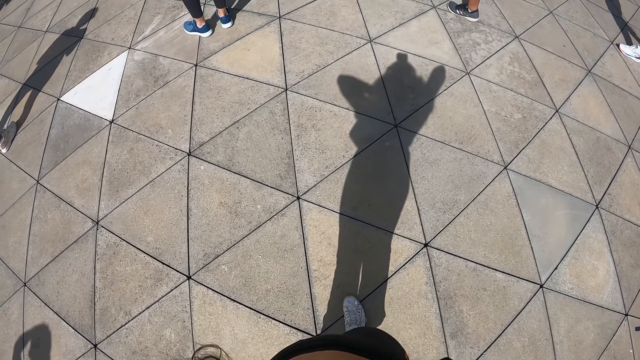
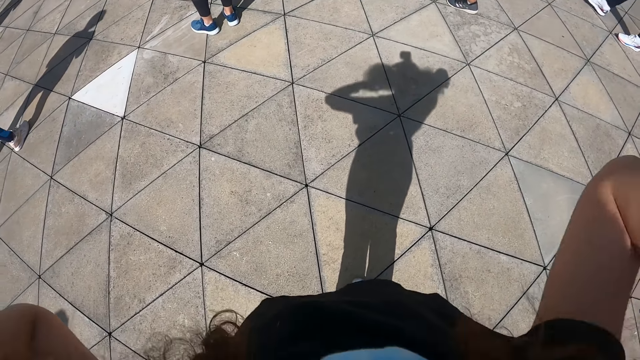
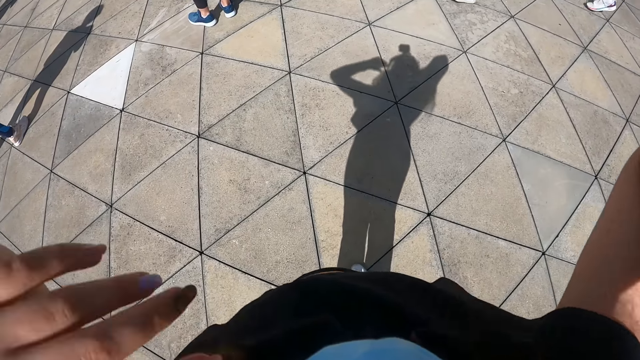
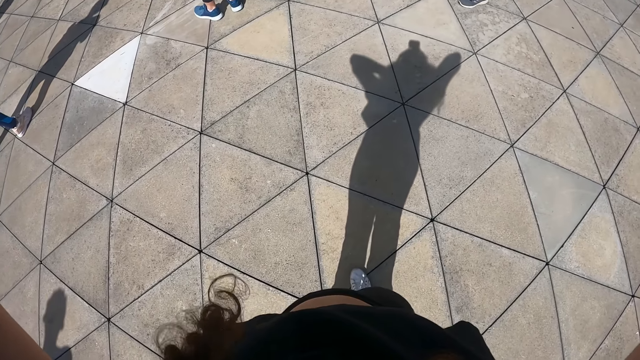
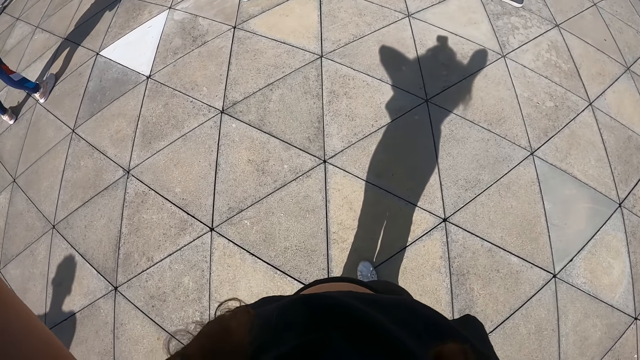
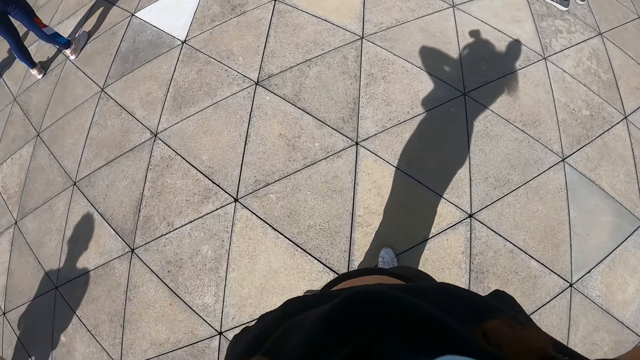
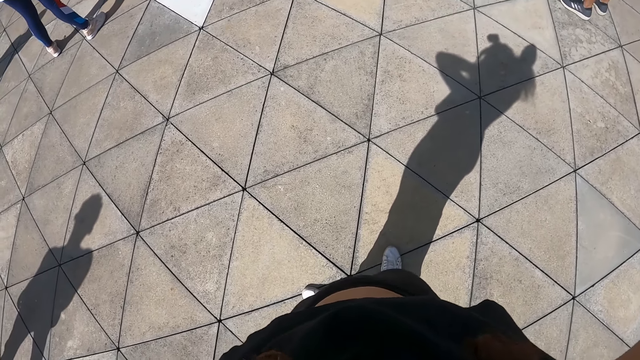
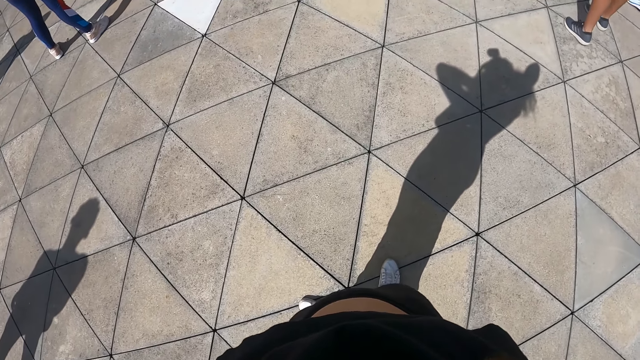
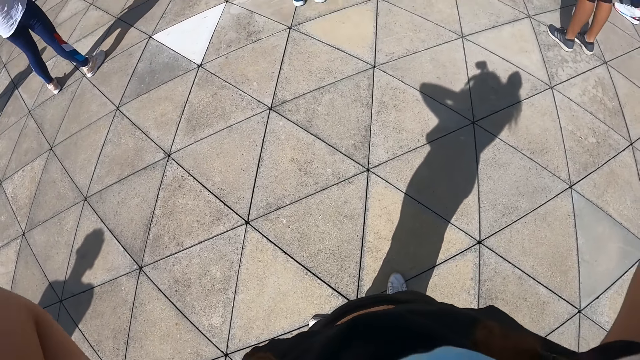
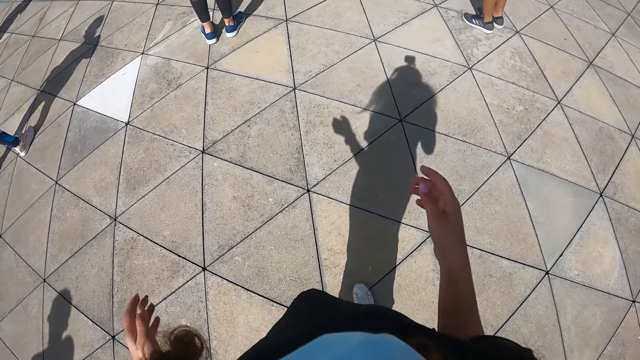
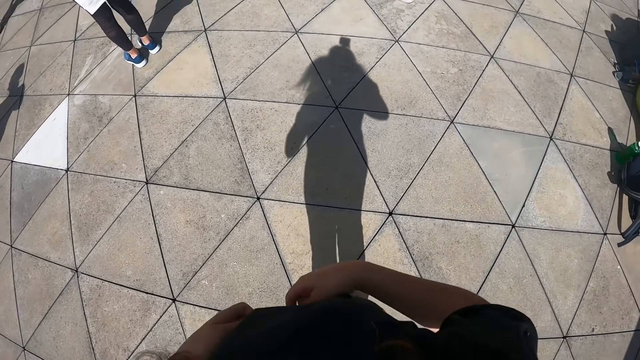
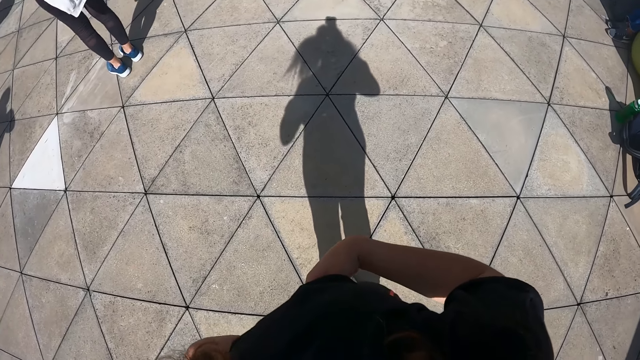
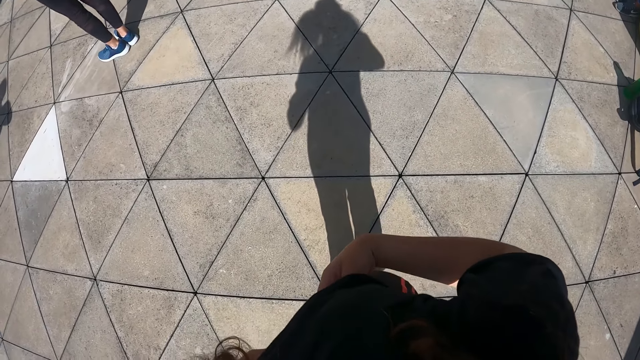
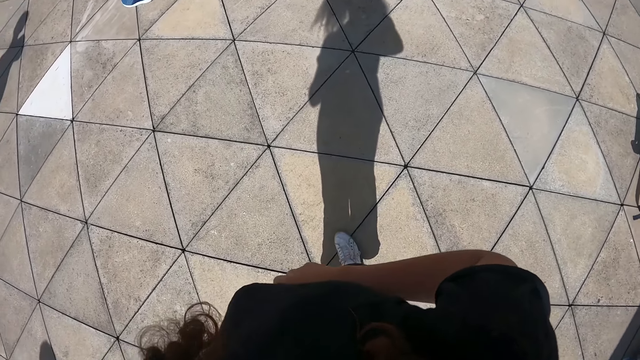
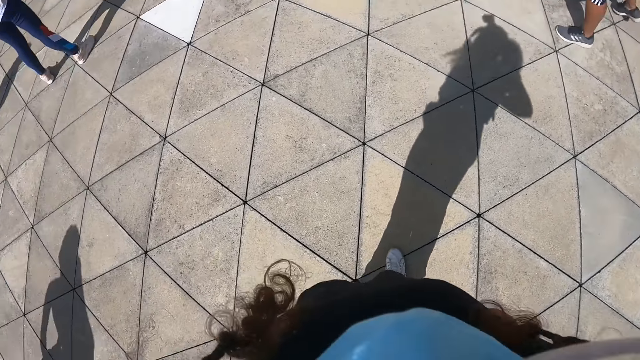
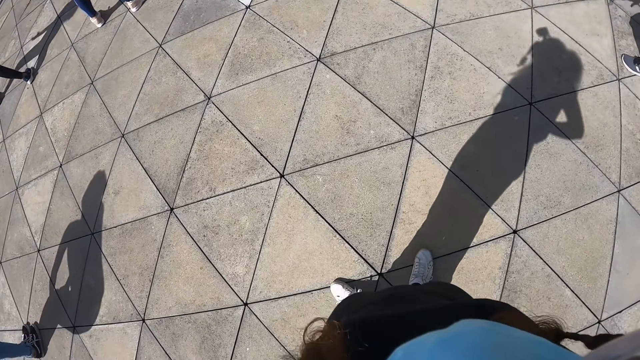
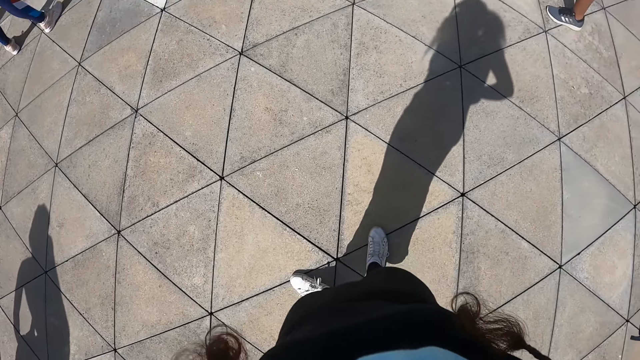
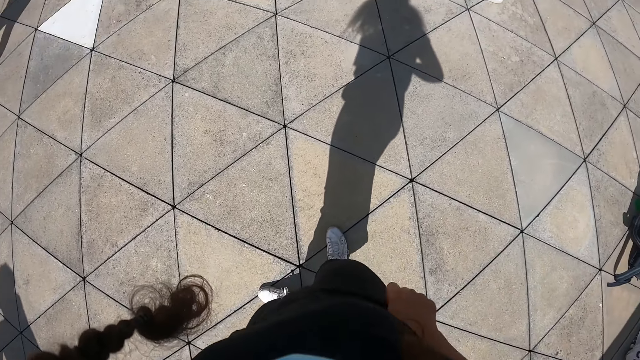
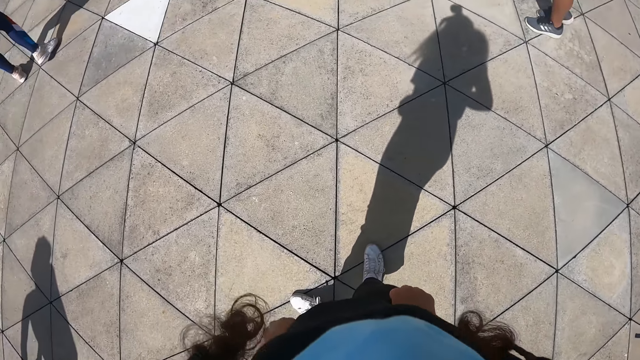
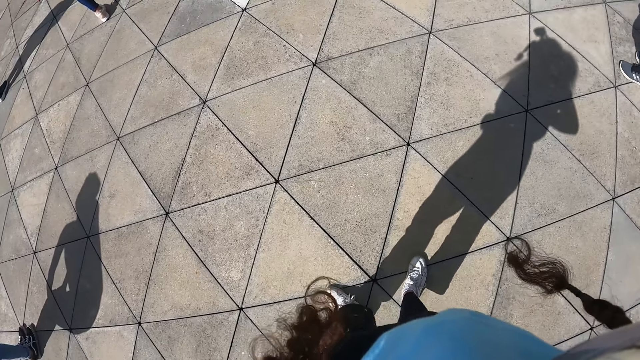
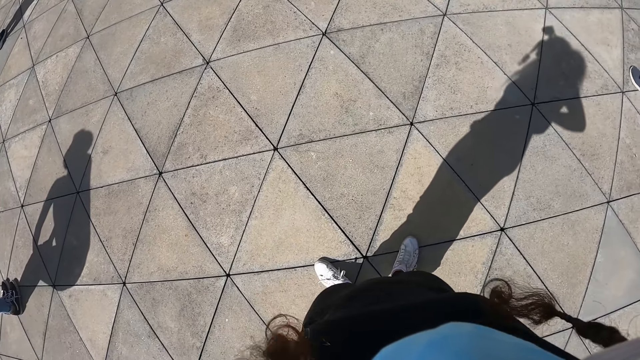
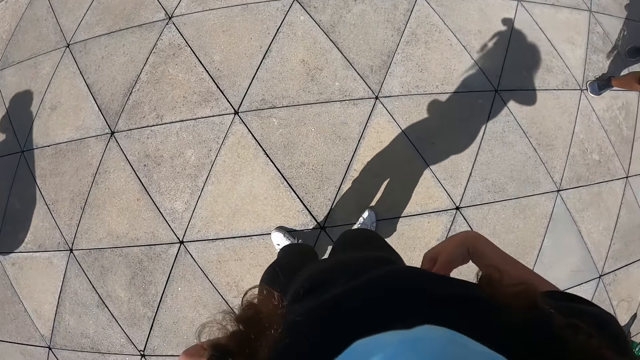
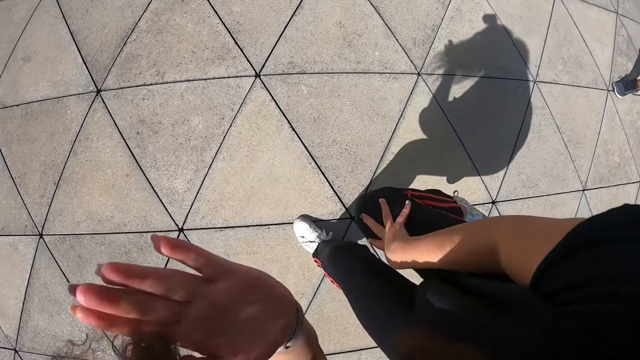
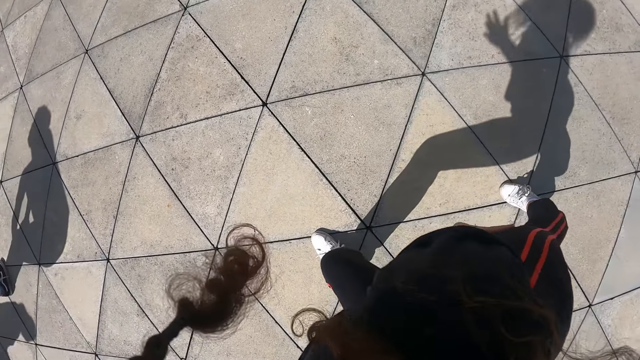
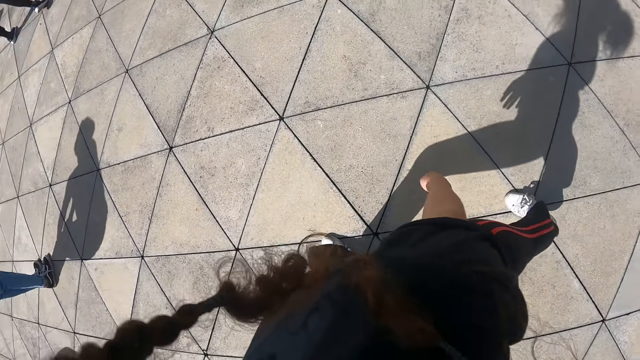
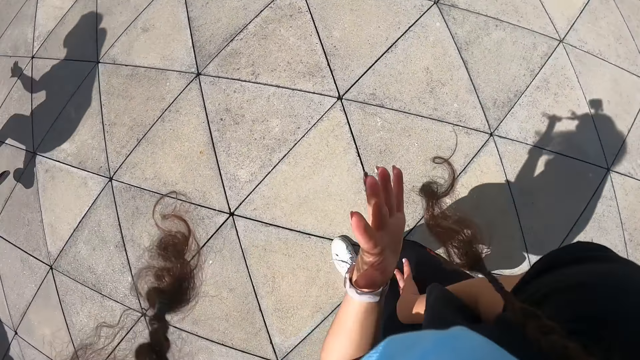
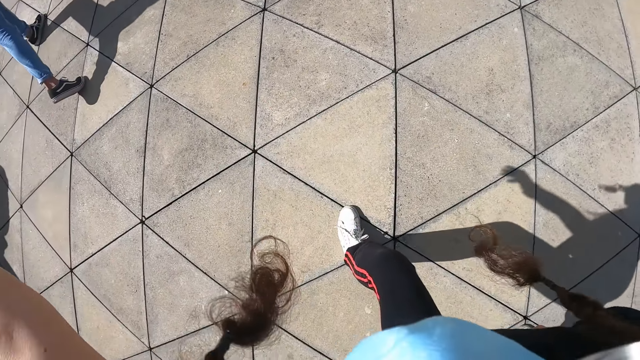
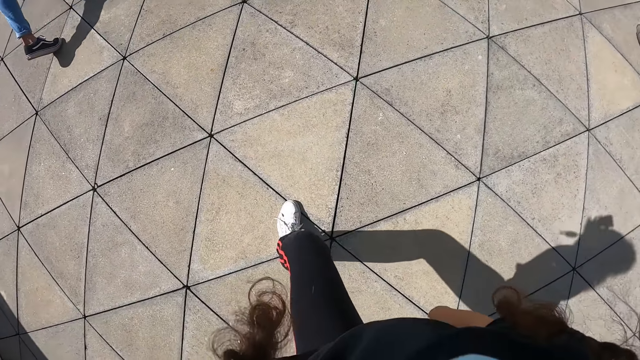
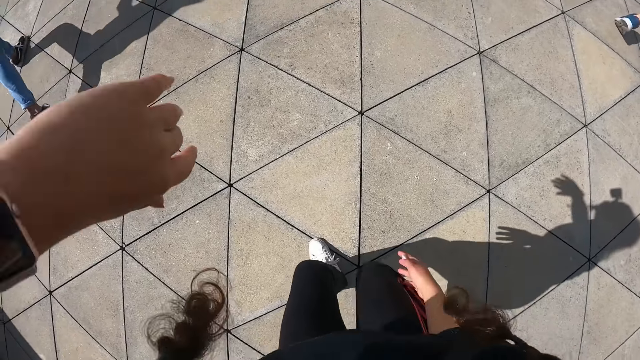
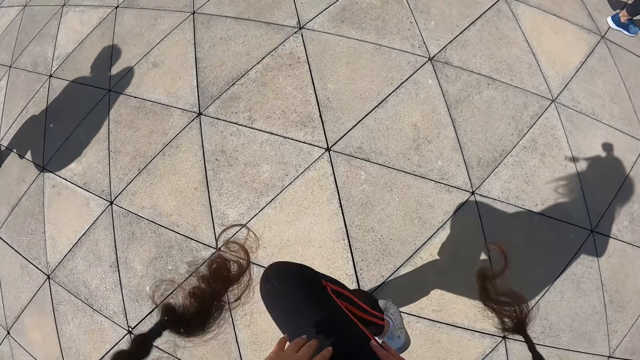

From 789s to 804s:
The camera wearer looks around. They dance with the group of people.

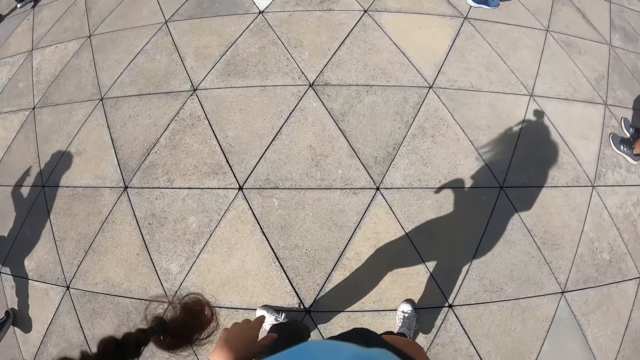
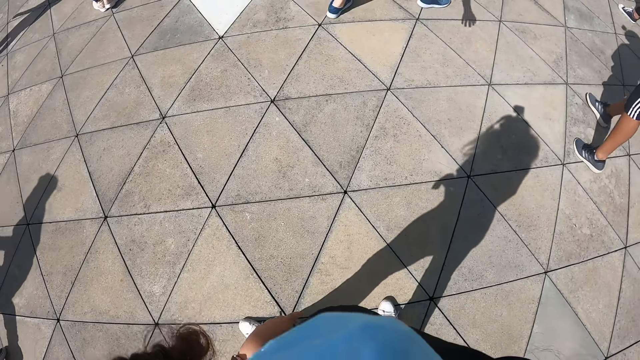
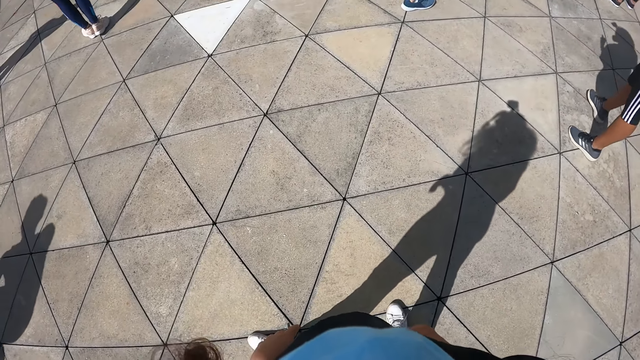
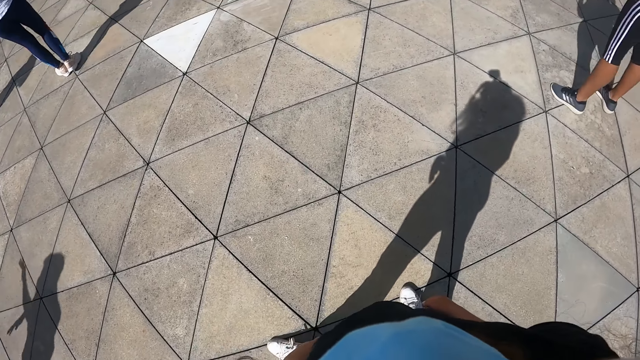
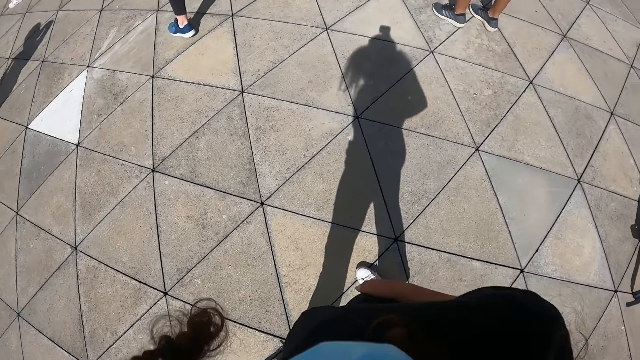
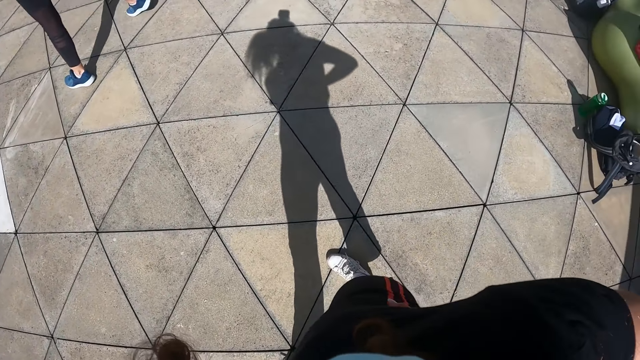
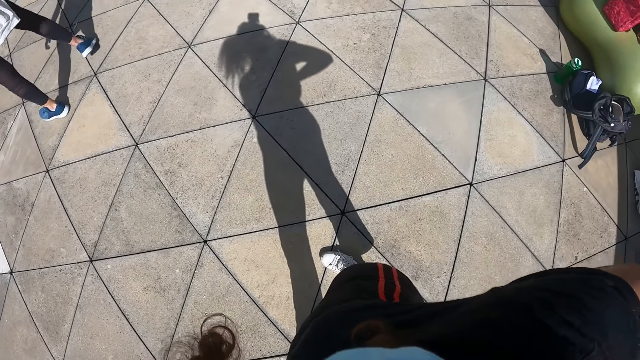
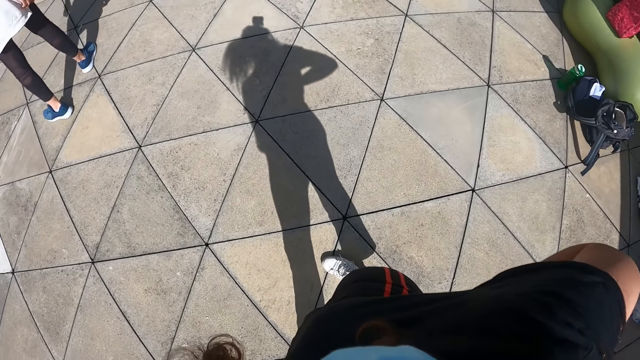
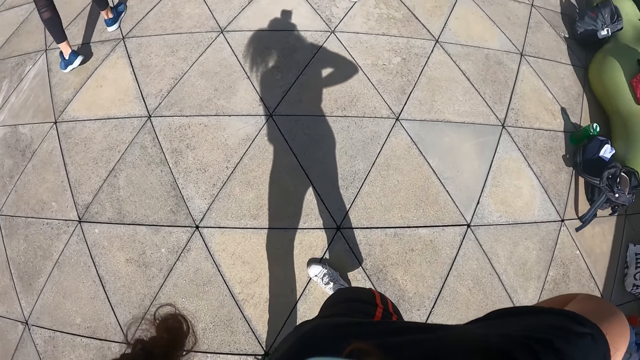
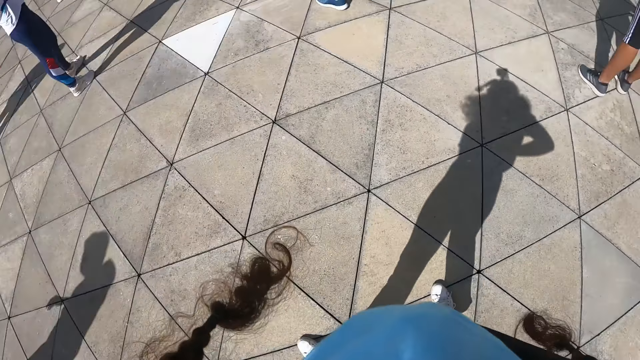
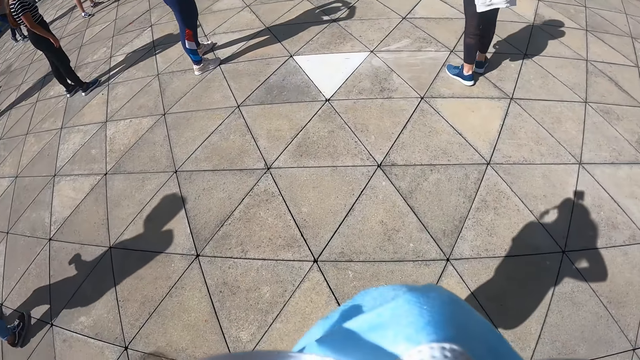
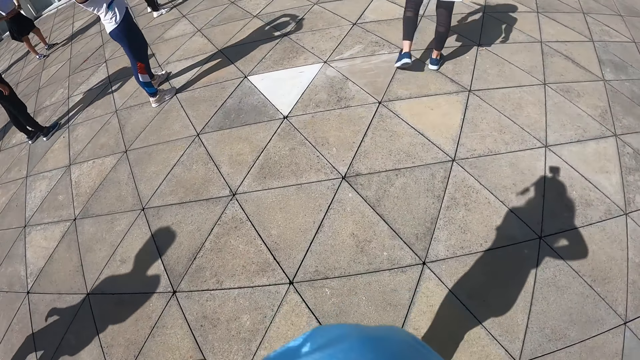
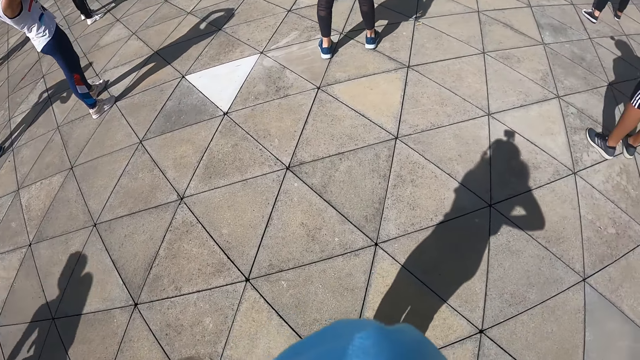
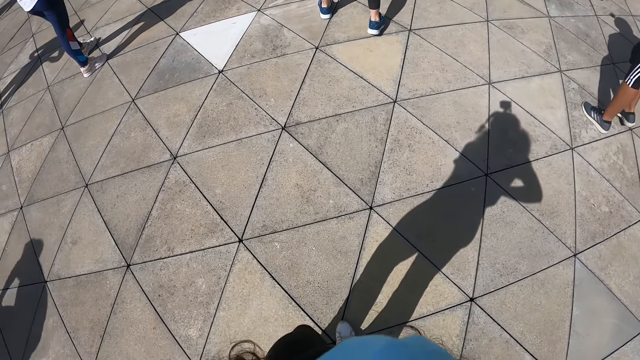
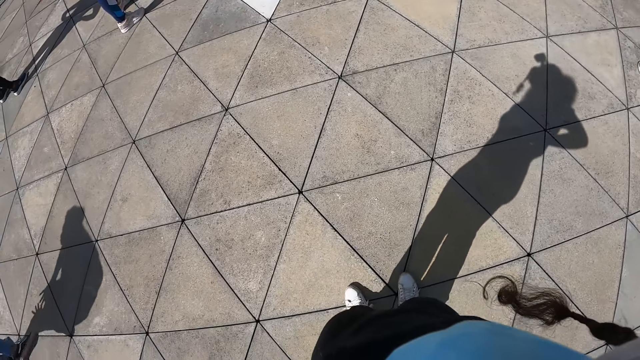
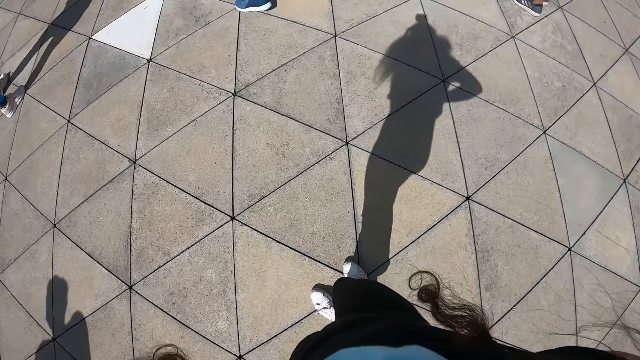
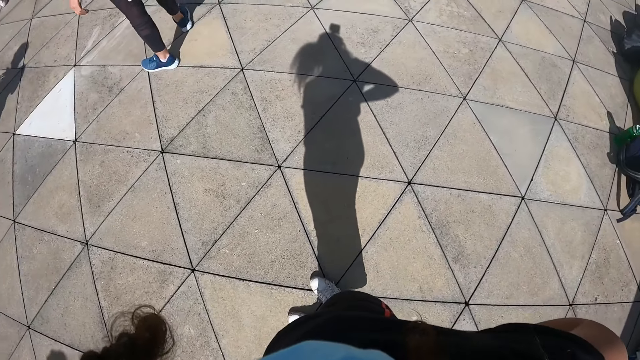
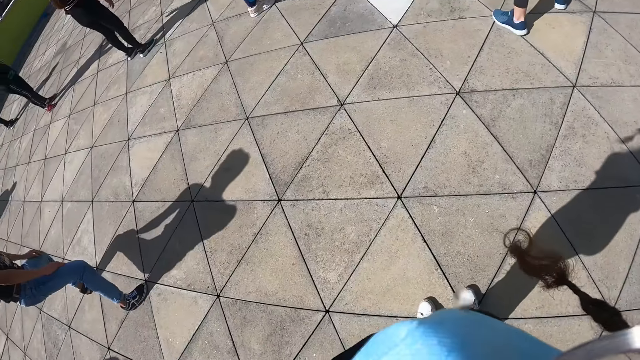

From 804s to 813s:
The camera wearer looks around.
